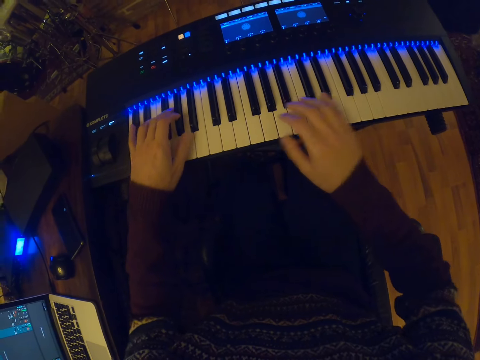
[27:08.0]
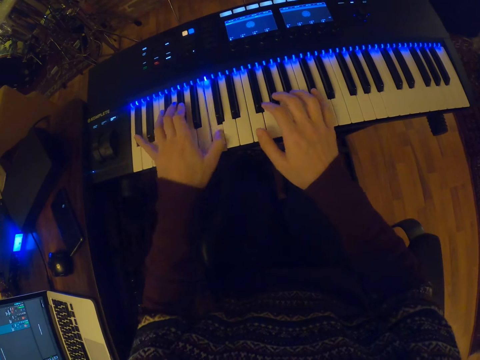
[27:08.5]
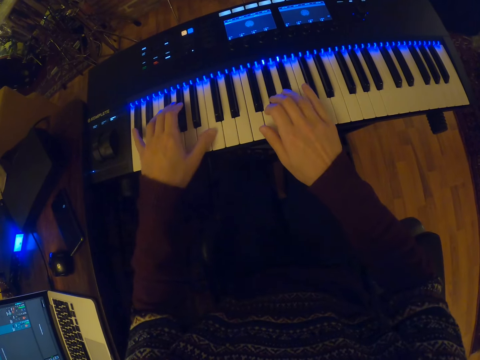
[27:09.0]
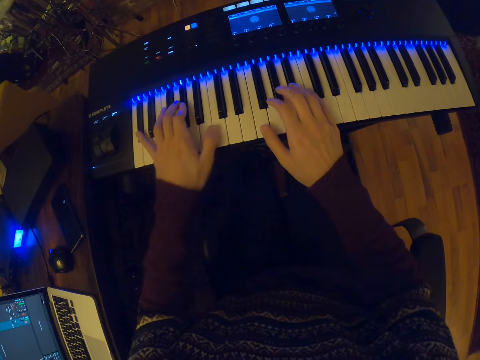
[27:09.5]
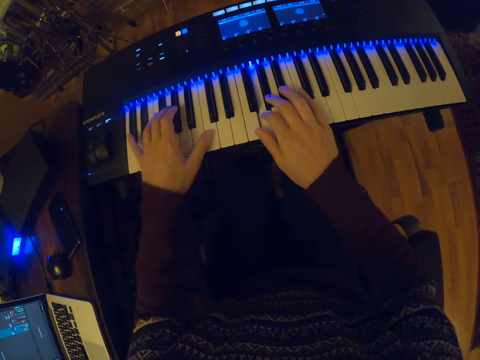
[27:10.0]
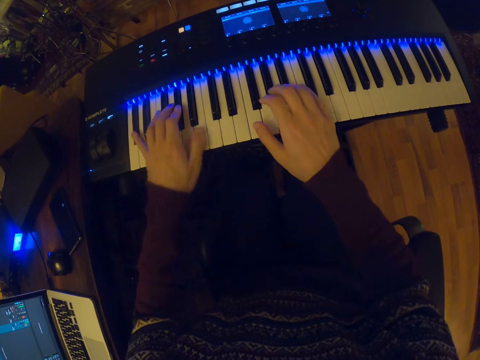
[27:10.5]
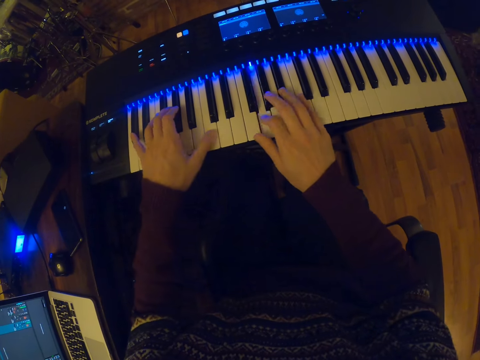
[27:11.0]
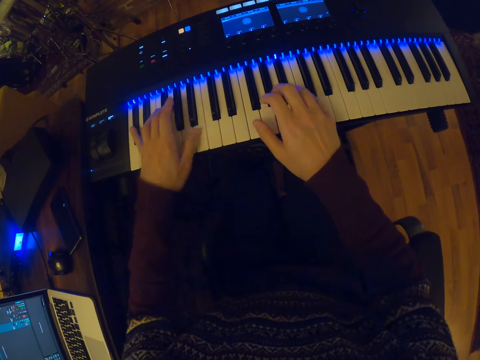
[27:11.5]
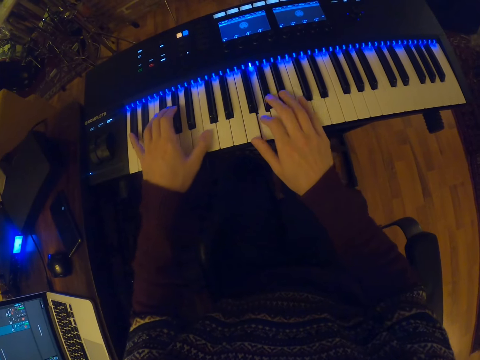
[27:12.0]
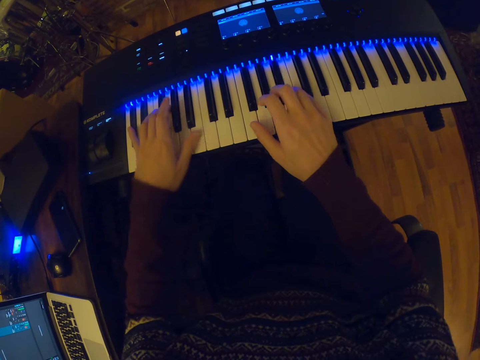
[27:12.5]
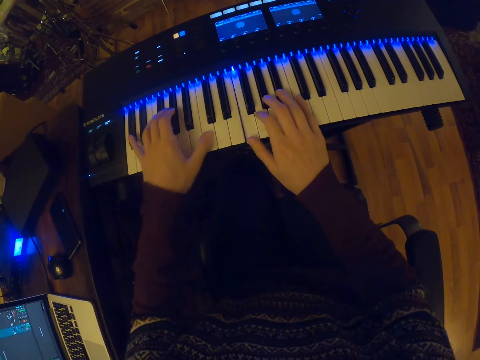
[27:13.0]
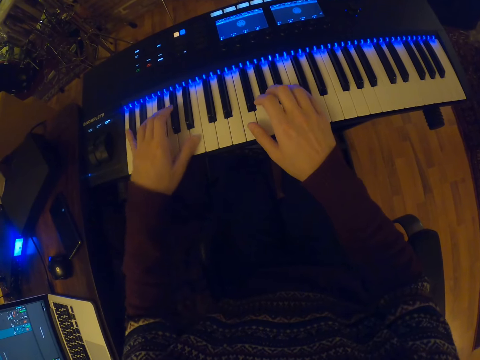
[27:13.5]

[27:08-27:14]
The camera wearer plays music on the piano with both hands.

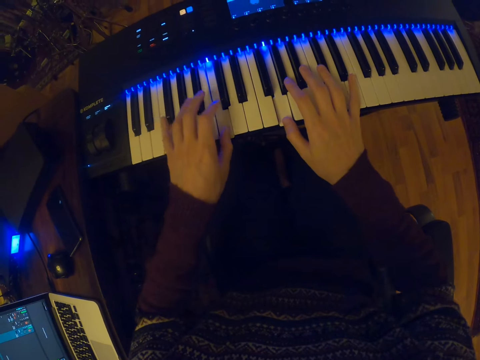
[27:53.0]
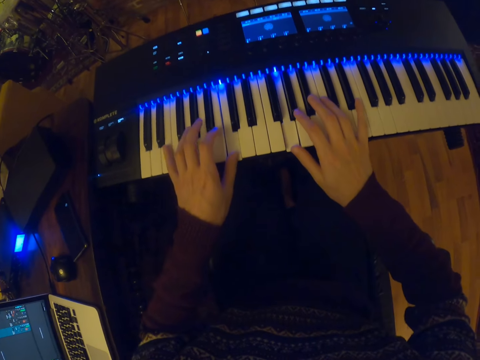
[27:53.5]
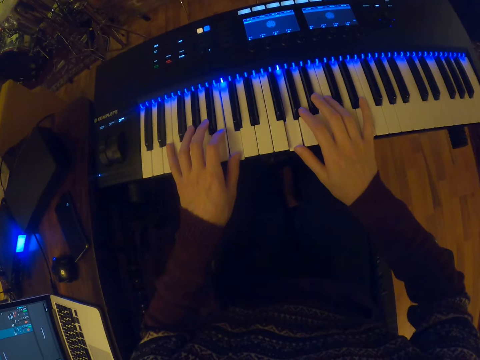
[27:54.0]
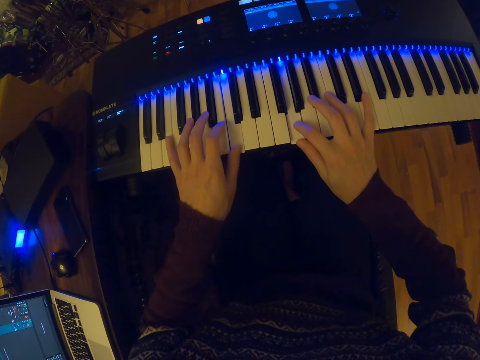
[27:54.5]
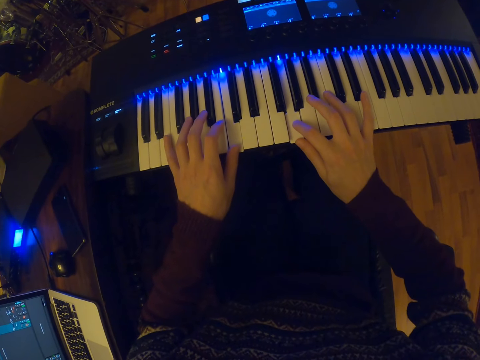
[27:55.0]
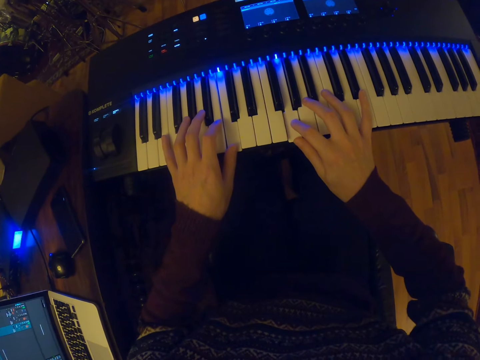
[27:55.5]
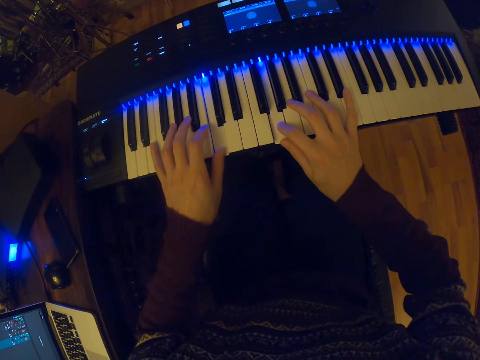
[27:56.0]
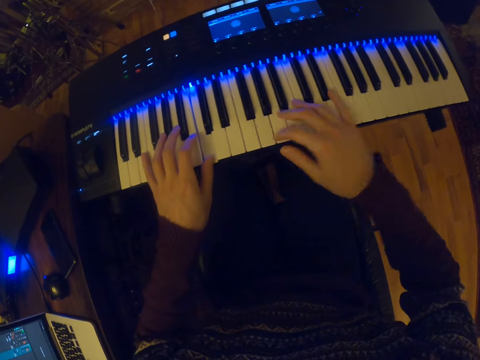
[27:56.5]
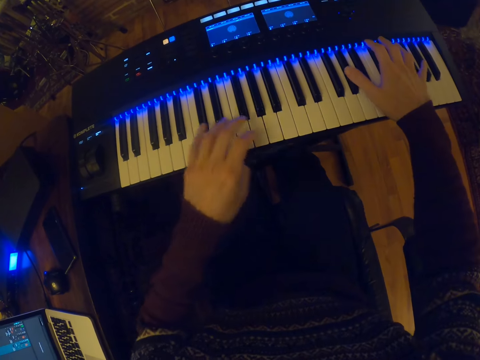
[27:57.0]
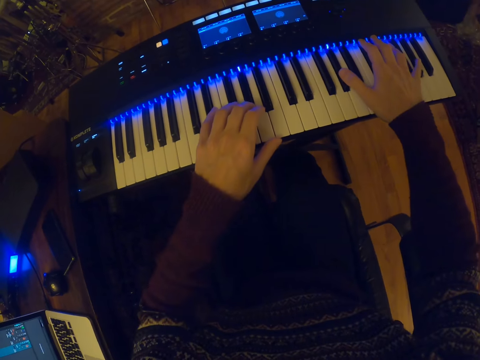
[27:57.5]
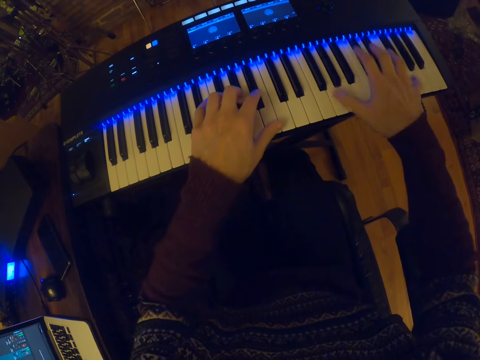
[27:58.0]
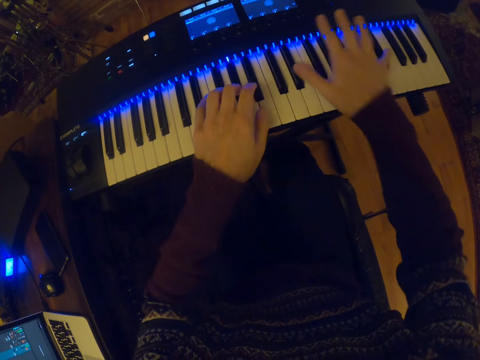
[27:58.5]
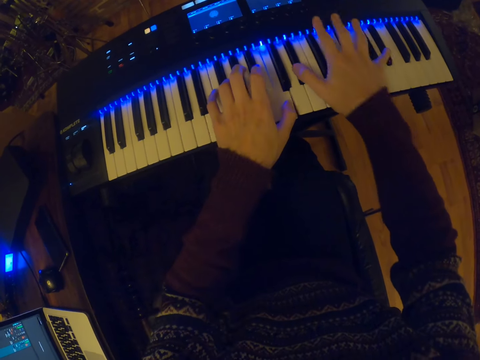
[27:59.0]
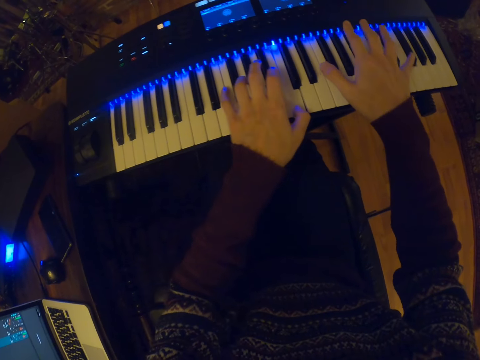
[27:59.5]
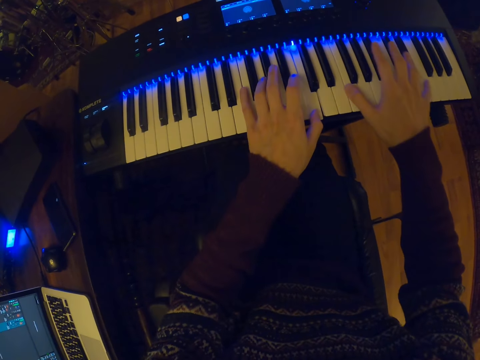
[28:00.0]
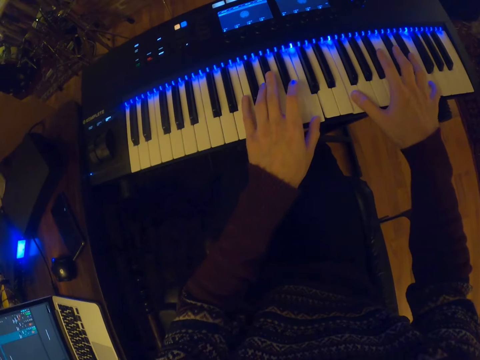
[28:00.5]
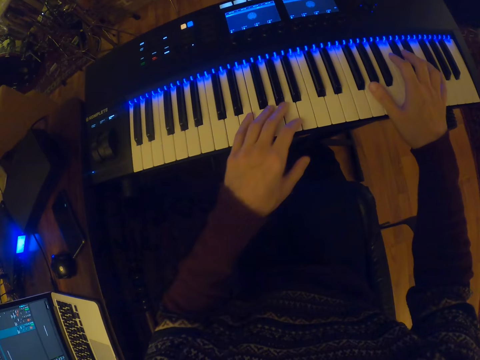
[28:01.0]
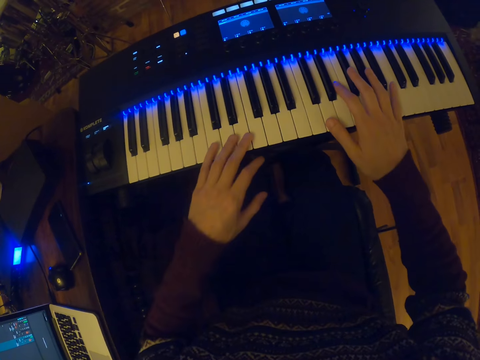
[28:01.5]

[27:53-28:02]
The camera wearer holds the piano keys with both hands. They play the piano.

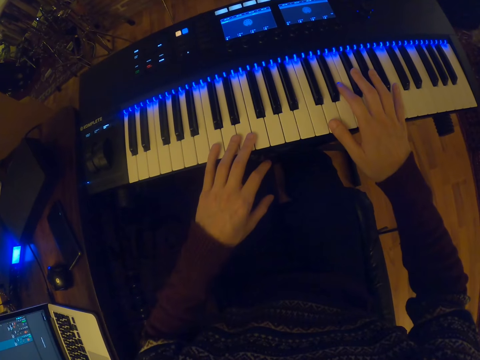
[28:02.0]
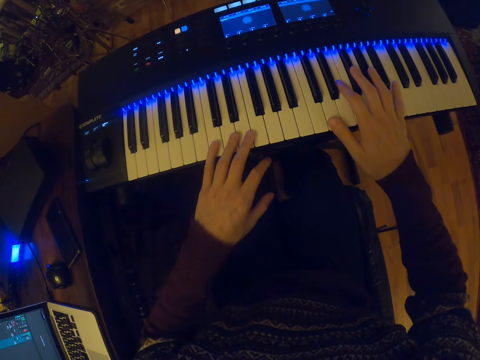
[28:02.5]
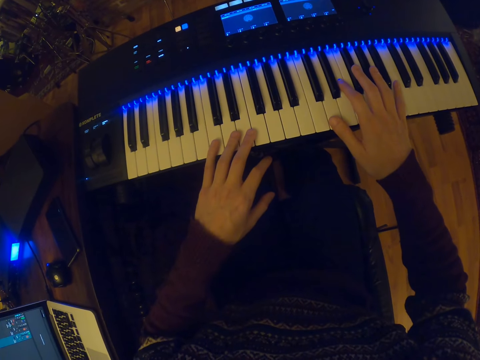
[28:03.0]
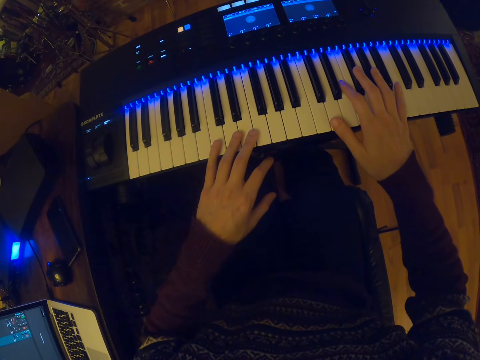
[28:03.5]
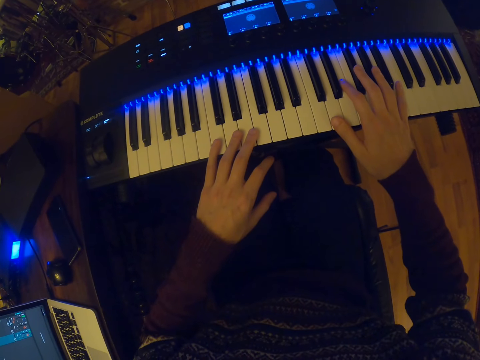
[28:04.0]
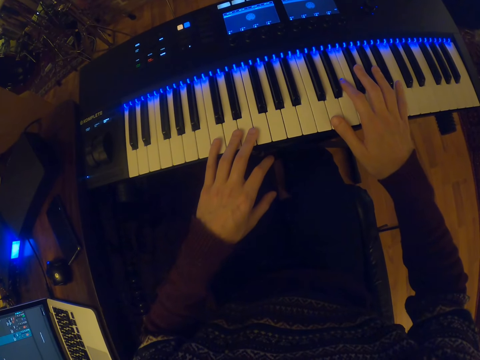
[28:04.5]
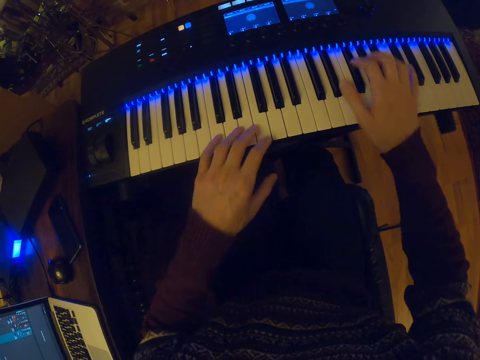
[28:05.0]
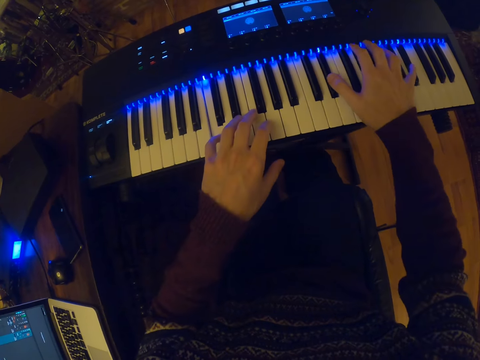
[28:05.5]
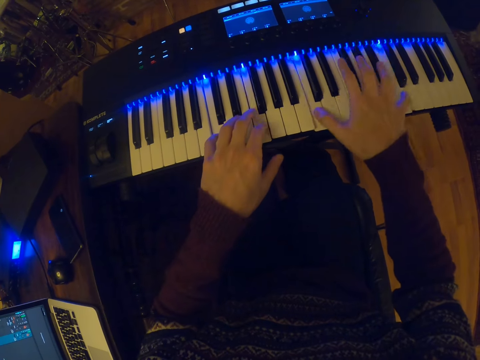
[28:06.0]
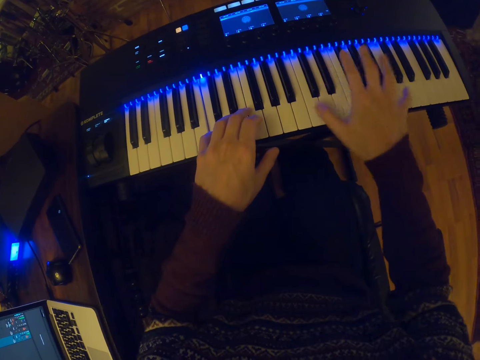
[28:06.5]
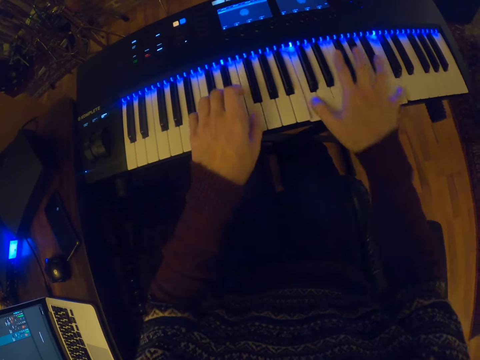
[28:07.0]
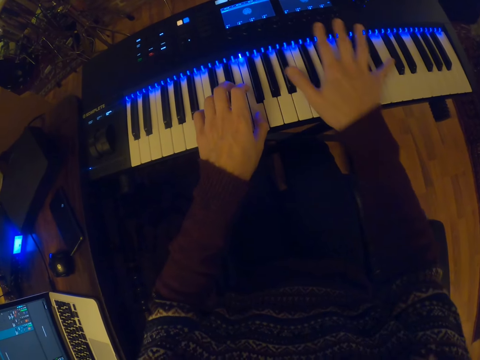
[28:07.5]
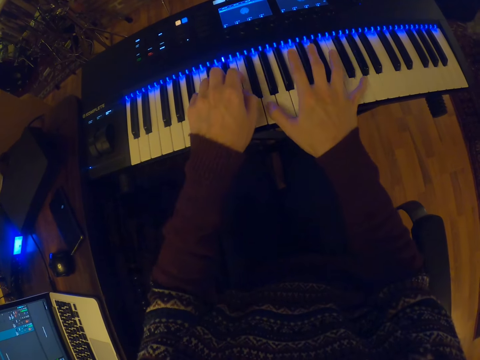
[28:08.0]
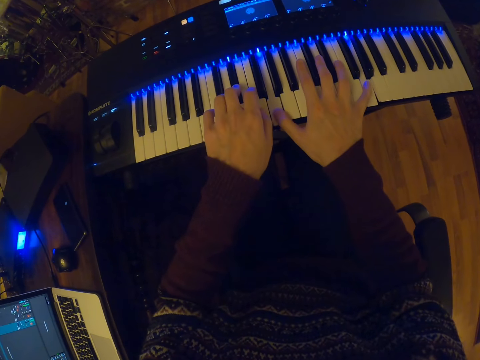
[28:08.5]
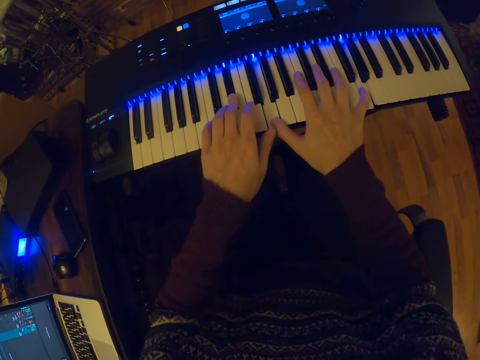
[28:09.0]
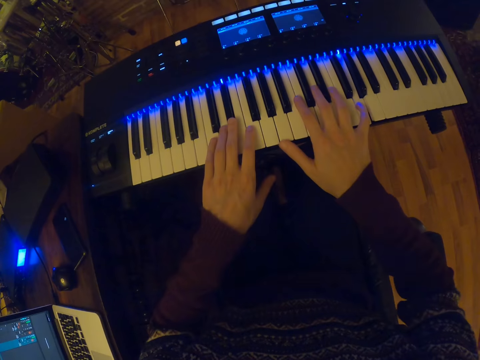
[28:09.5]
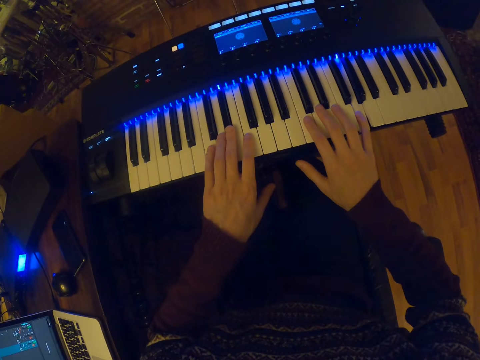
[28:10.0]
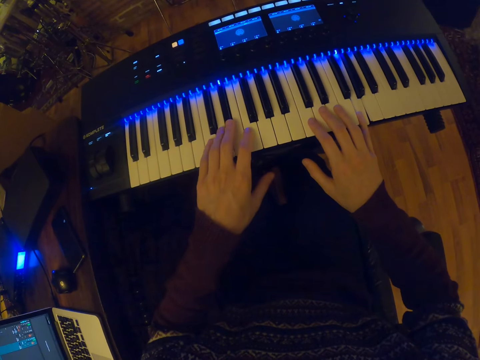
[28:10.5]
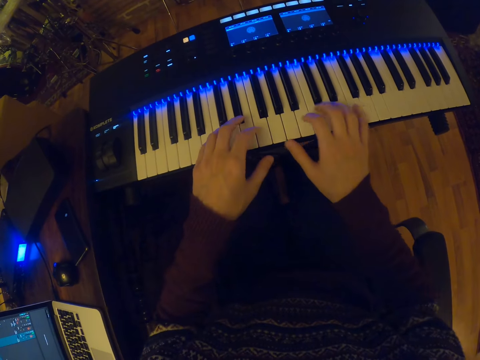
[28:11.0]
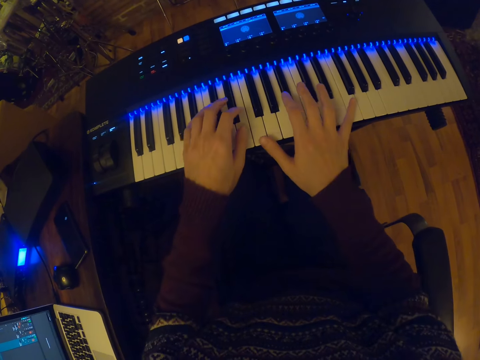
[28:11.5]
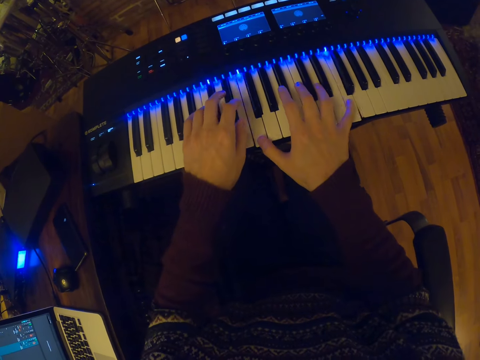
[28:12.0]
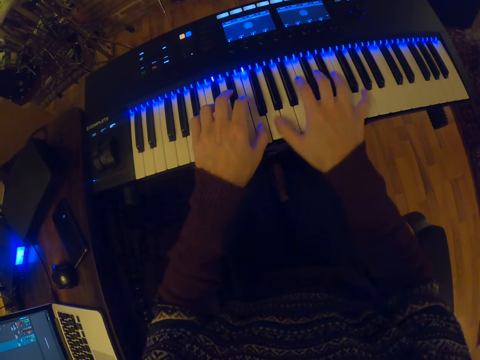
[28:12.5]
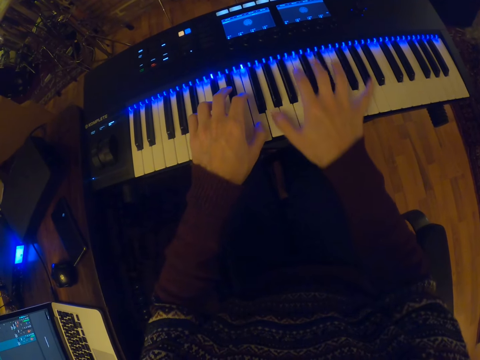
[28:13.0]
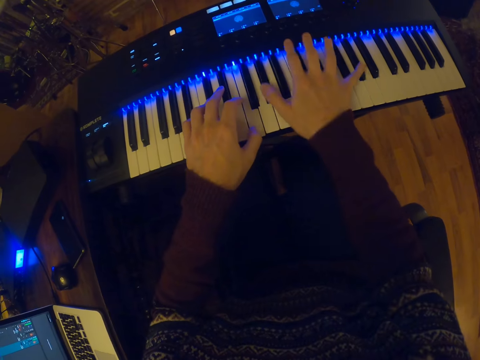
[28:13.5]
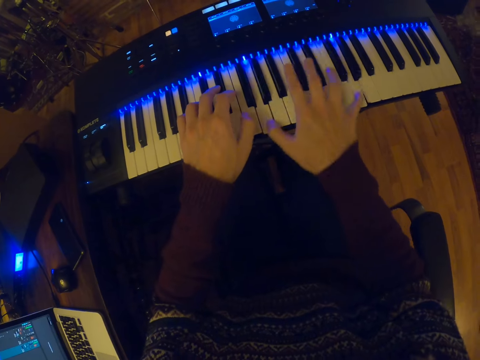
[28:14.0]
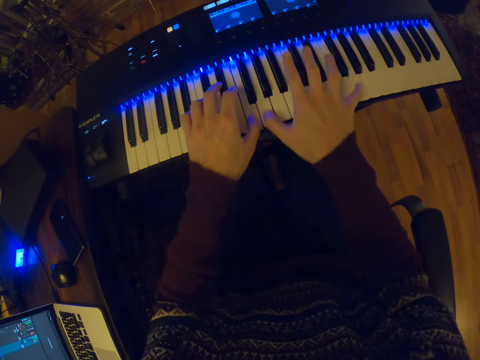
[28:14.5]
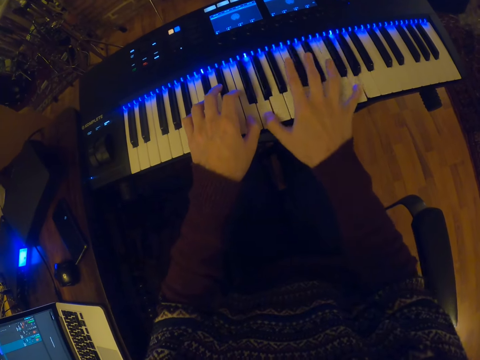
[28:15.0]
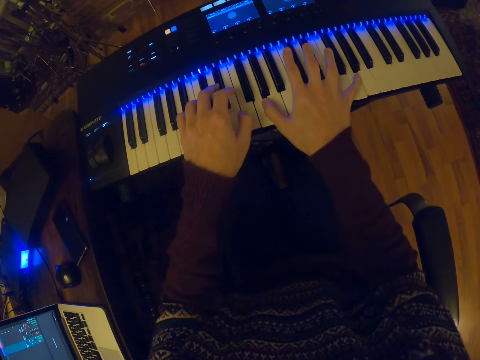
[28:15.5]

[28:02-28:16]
The camera wearer holds the piano keys with both hands. They play the piano. They hold the piano keys with both hands. They play the piano.
